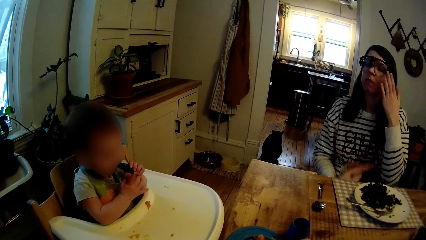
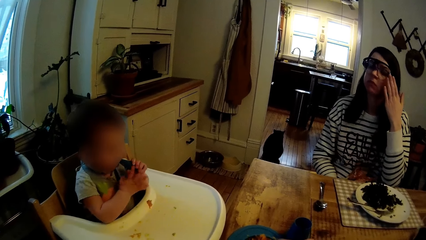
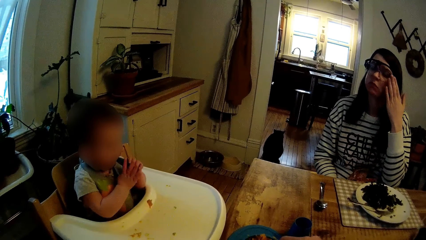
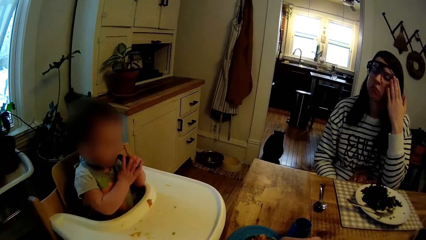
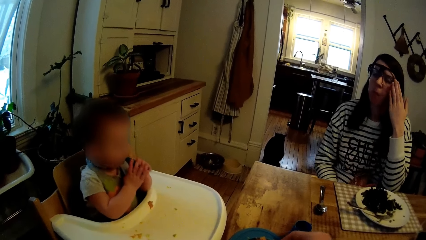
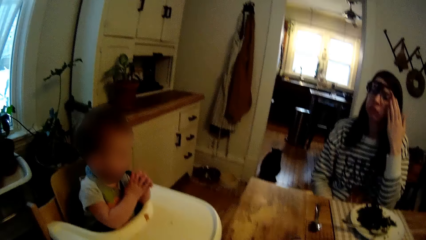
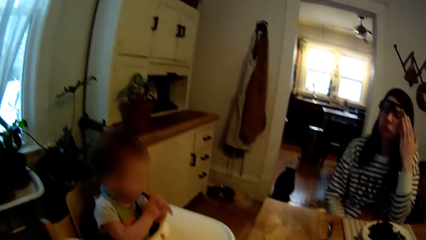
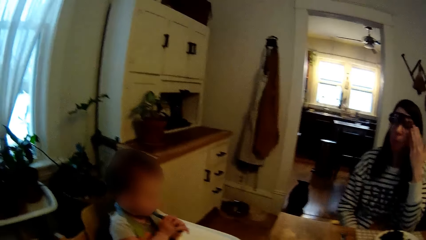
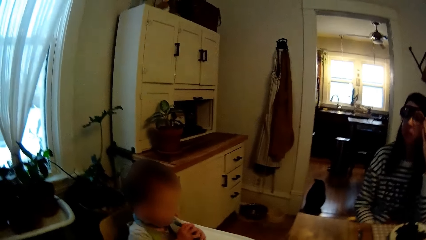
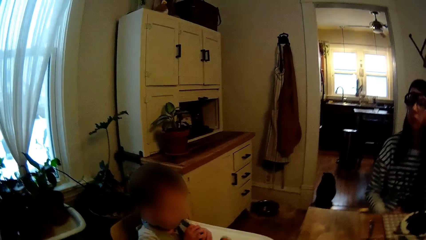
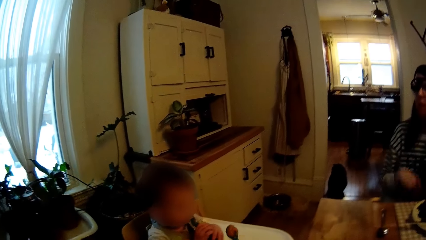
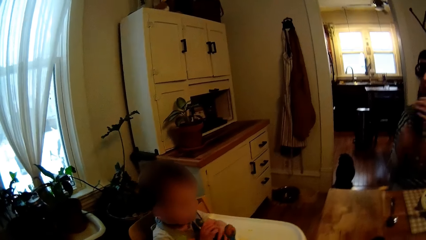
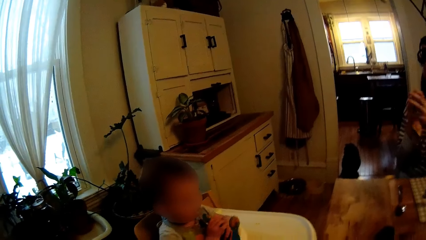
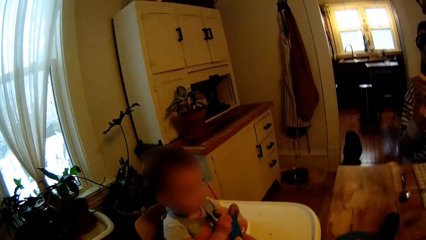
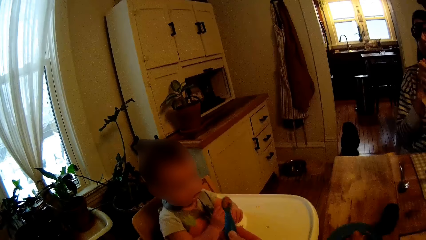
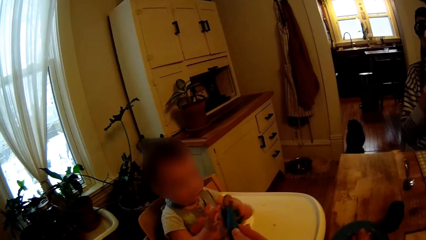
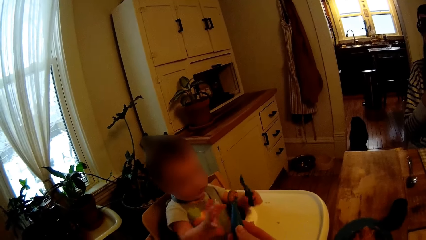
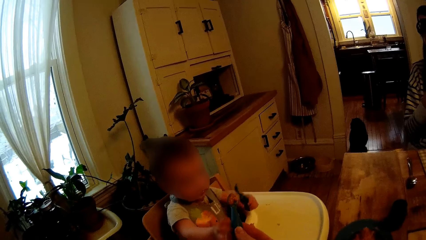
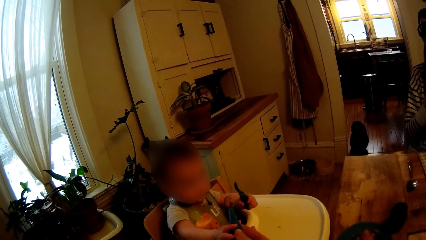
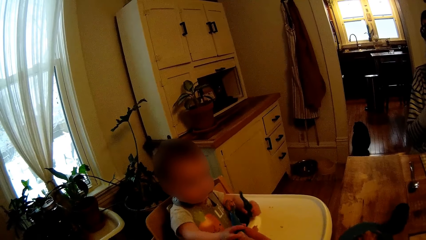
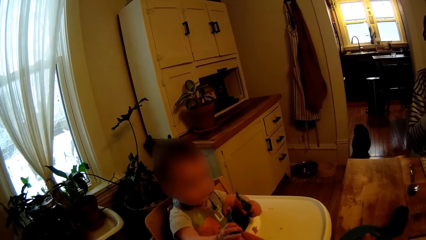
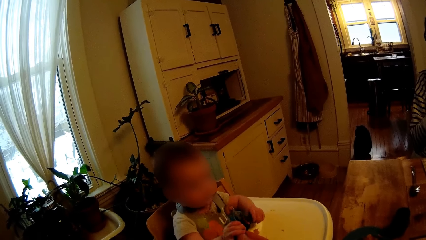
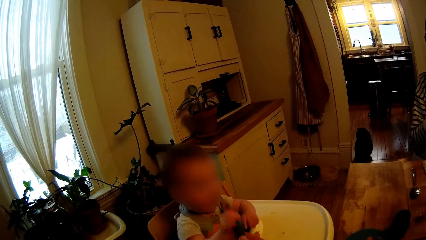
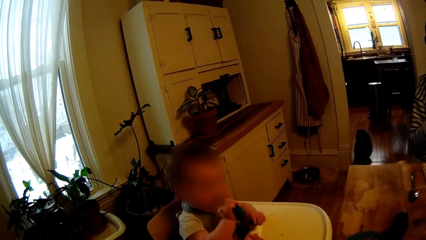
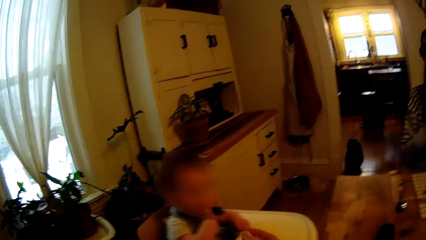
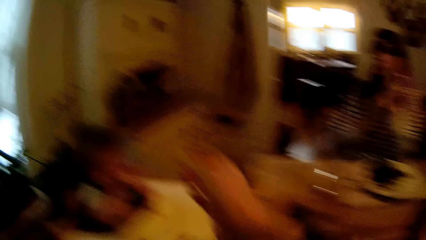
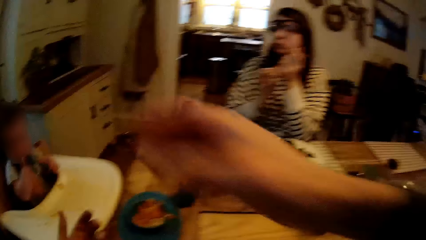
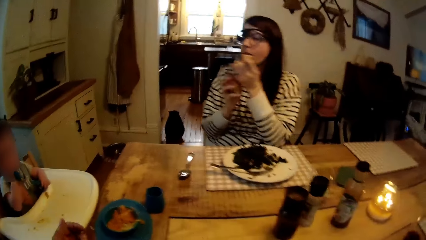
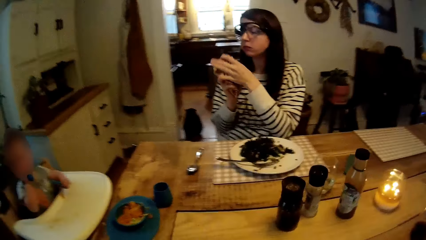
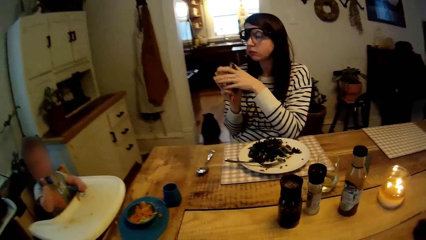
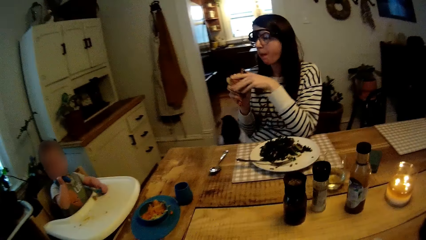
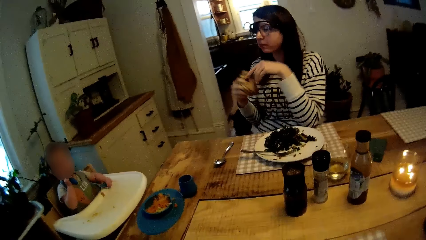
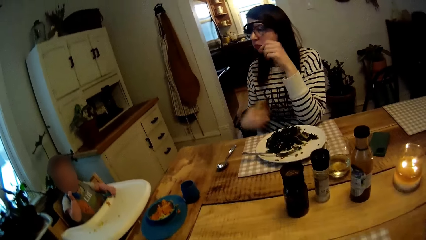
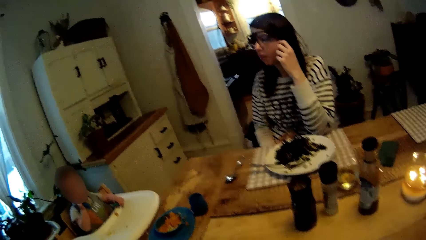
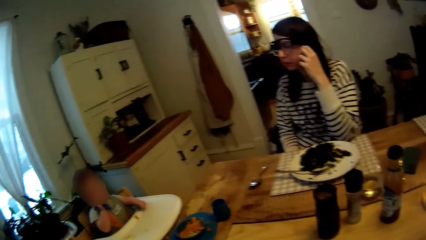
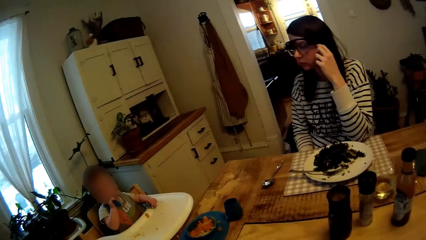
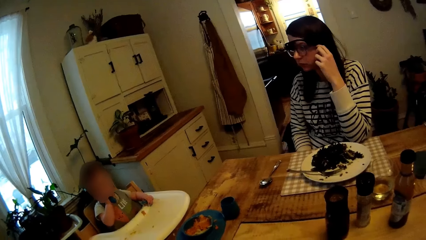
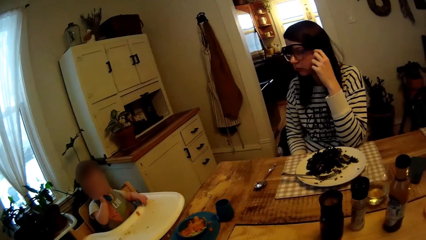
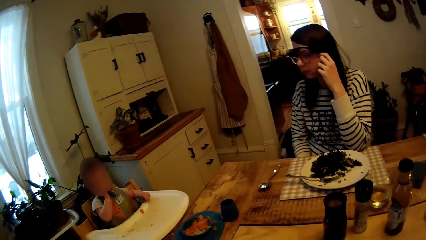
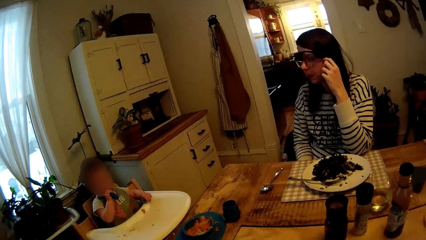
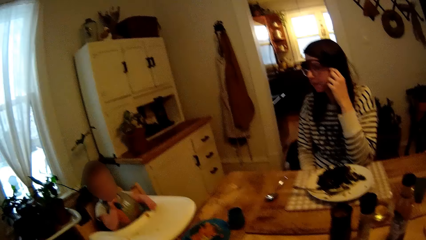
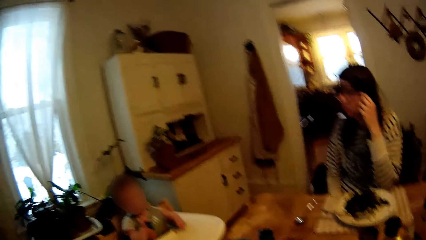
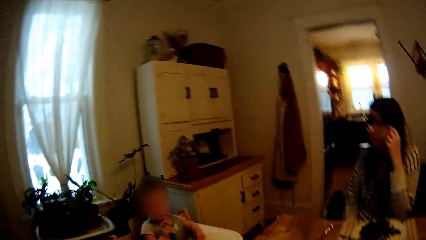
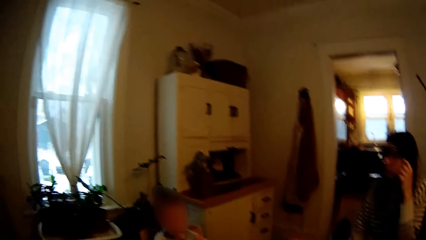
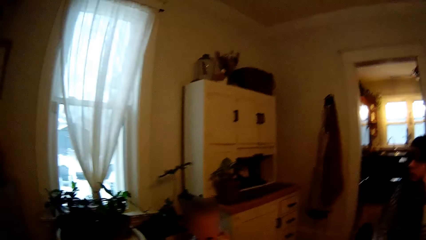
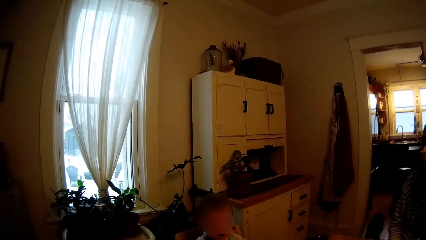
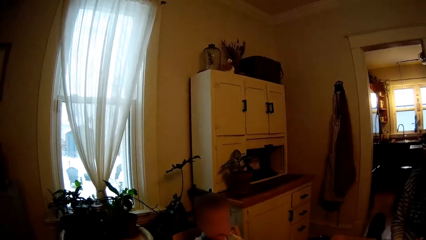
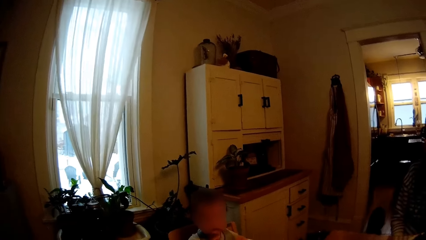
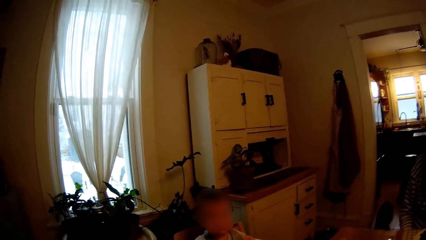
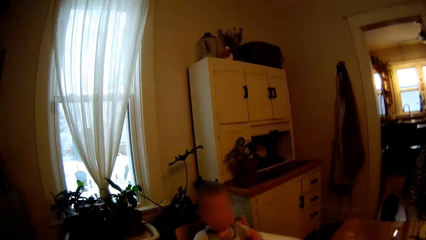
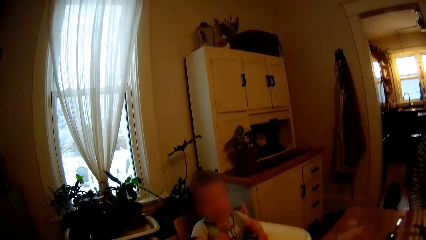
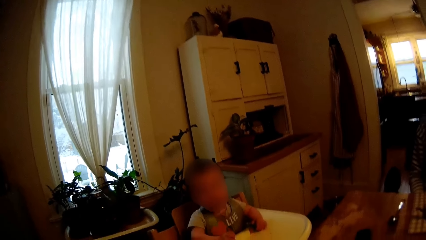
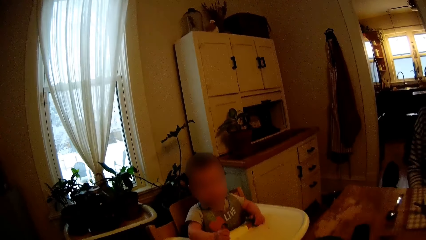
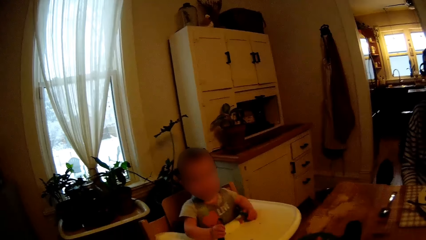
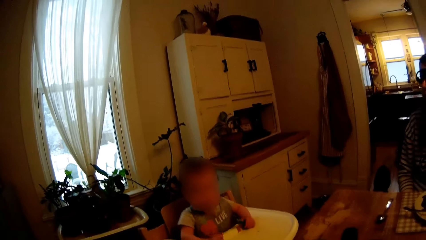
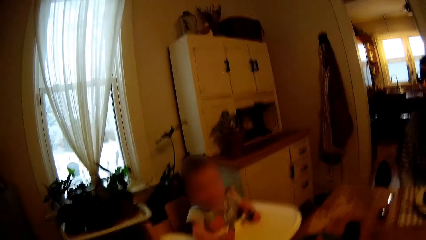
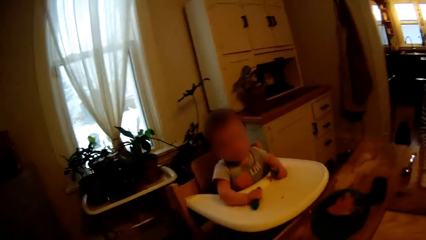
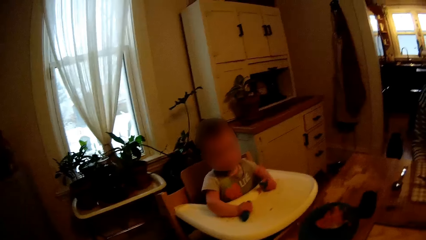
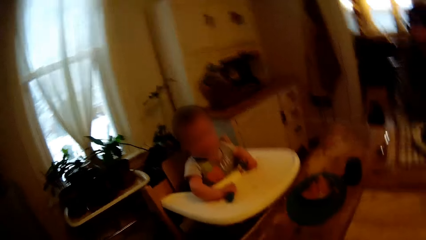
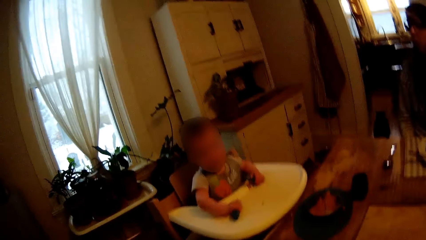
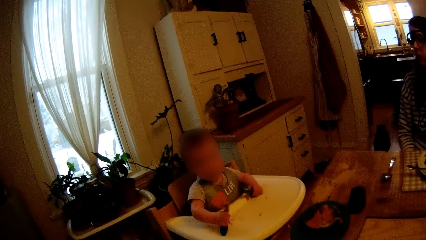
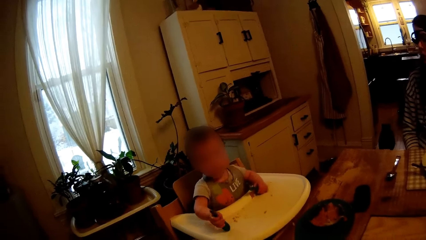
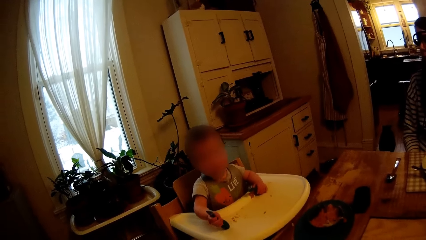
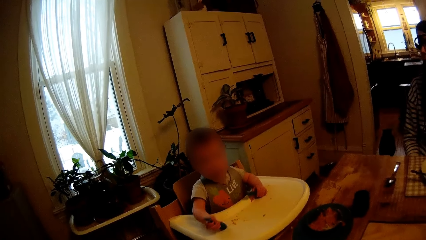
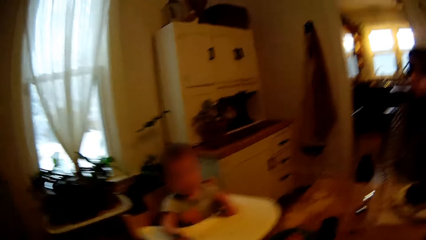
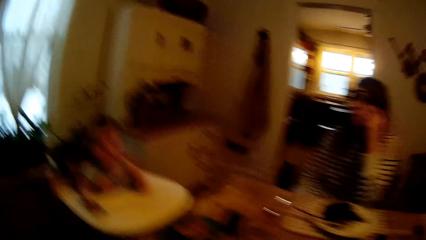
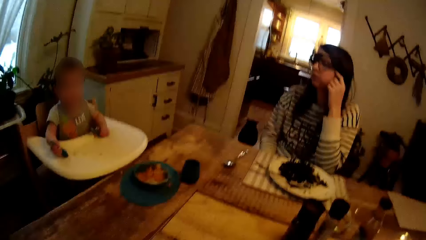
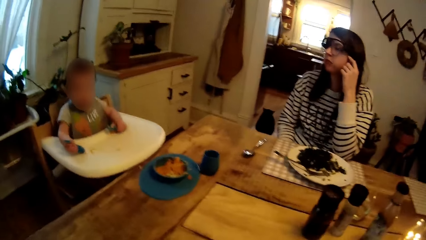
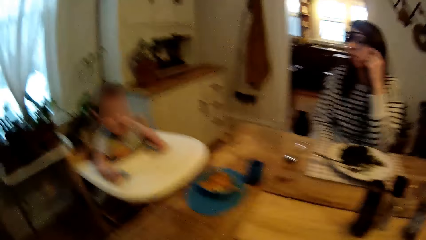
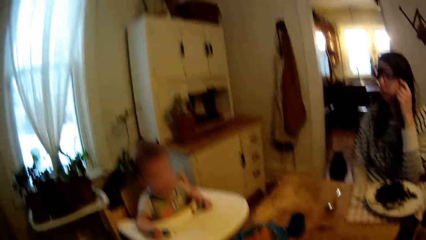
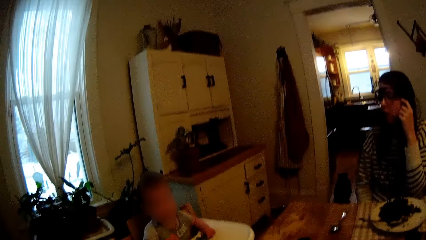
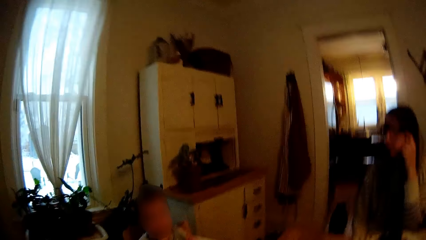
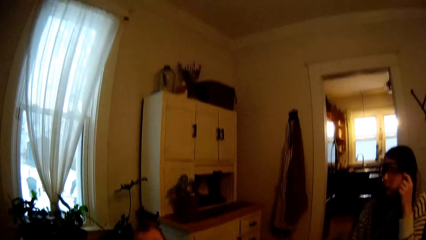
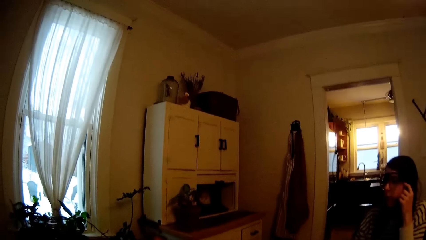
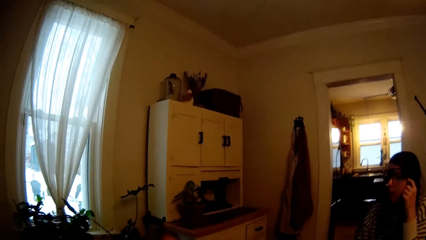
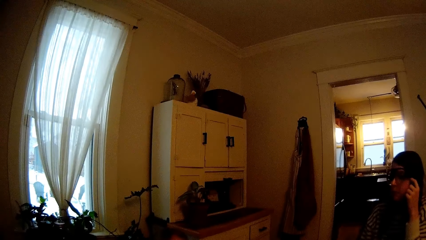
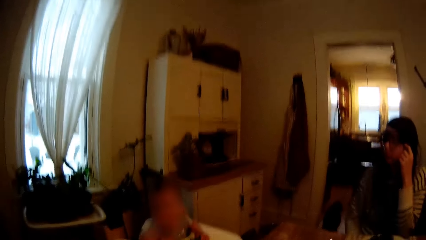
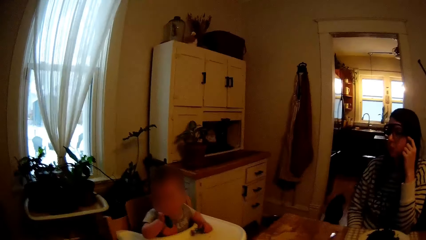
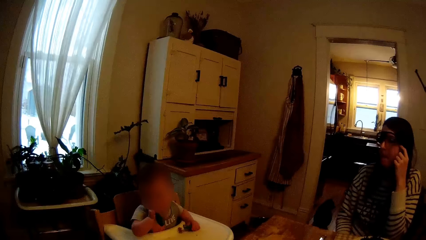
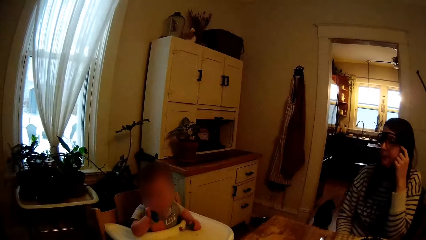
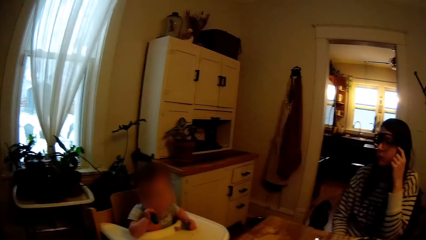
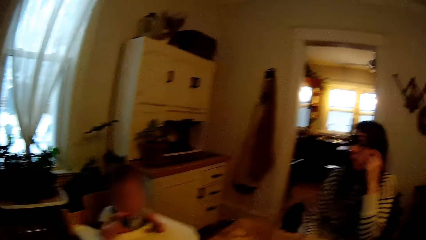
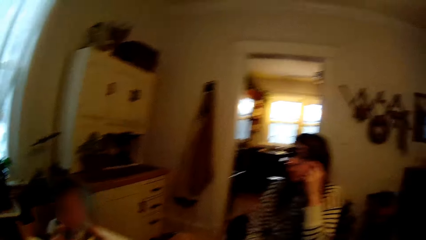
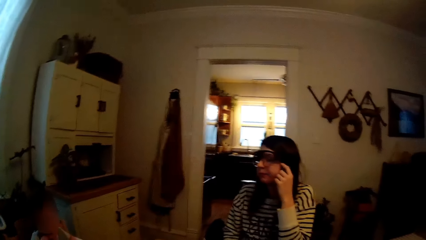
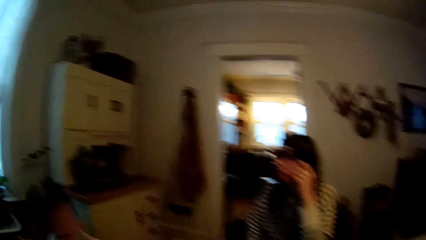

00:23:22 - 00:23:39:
The woman adjusts the glasses on her face with her right hand. The camera wearer stares at the baby. He gives the baby the spoon with his right hand. He sings. The woman drops the towel with her left hand. The camera wearer talks to the baby. He converses with the woman.
